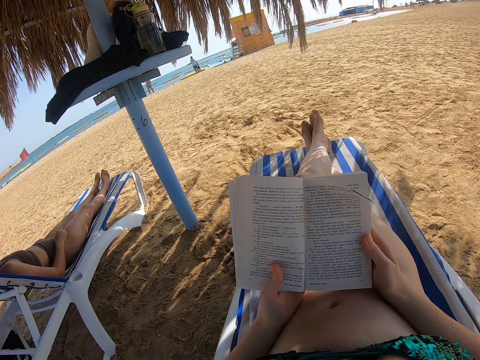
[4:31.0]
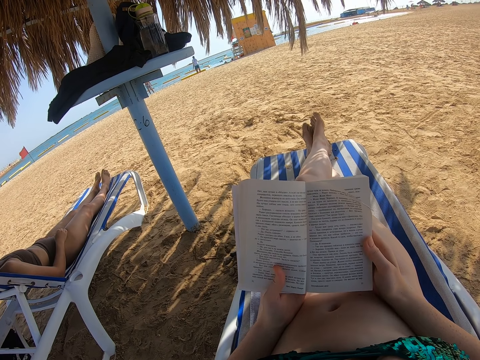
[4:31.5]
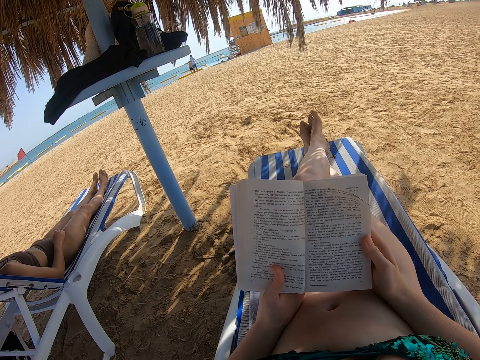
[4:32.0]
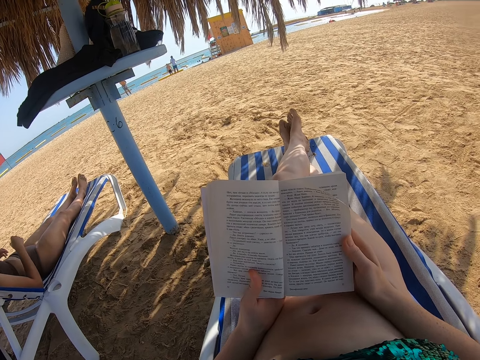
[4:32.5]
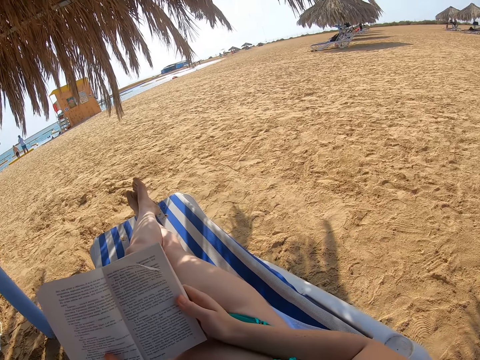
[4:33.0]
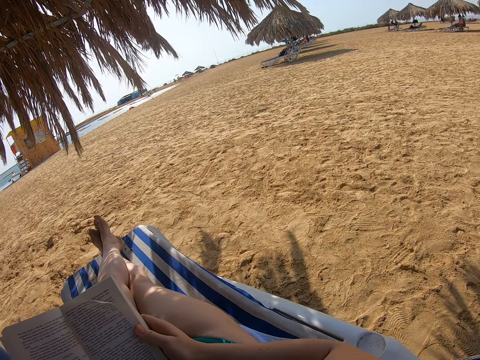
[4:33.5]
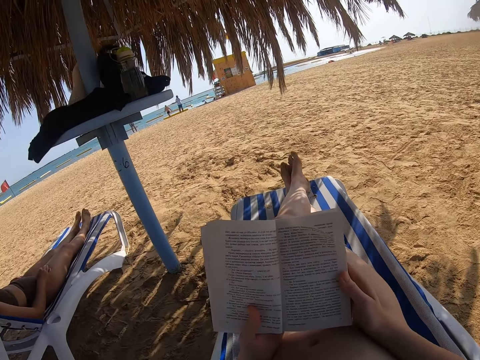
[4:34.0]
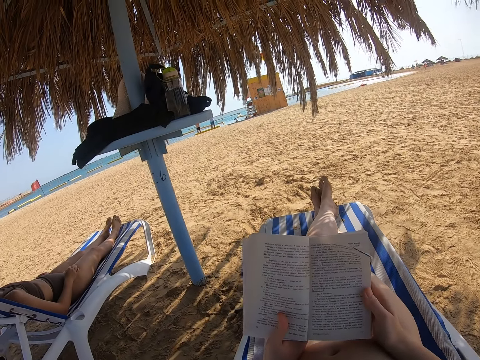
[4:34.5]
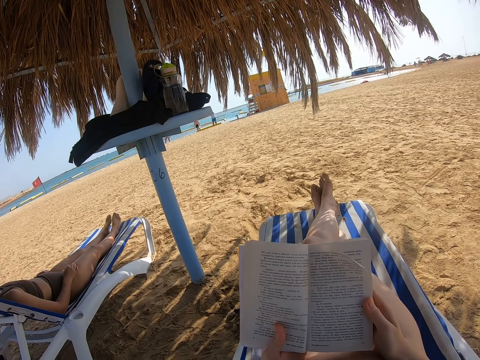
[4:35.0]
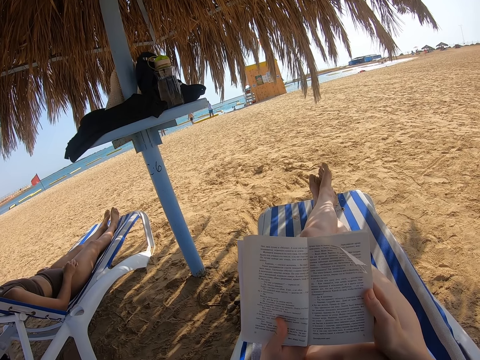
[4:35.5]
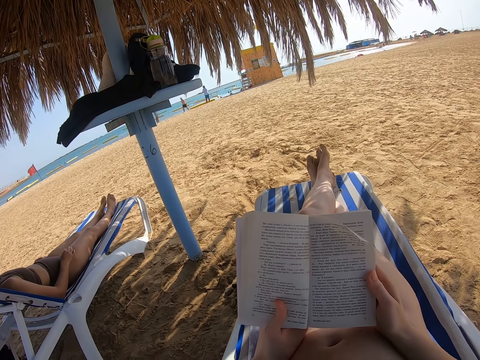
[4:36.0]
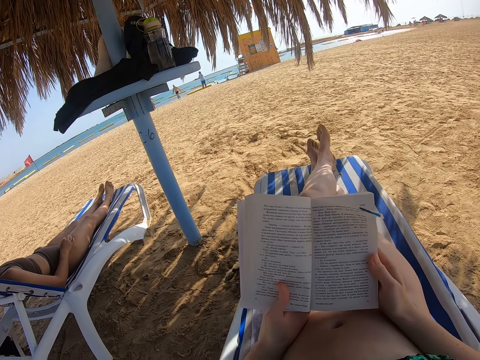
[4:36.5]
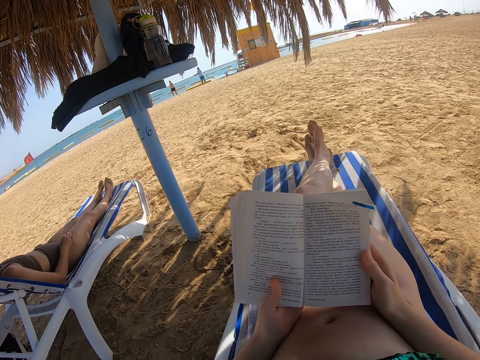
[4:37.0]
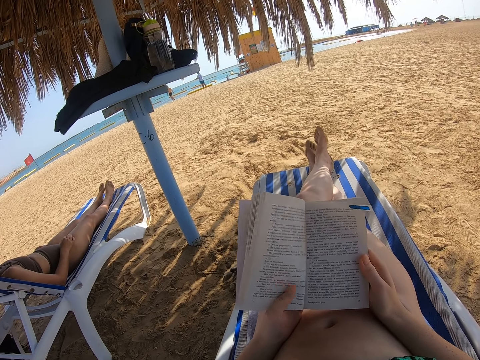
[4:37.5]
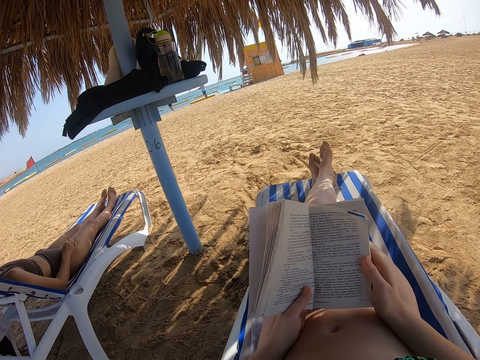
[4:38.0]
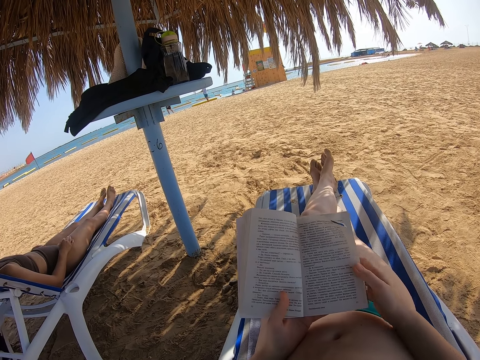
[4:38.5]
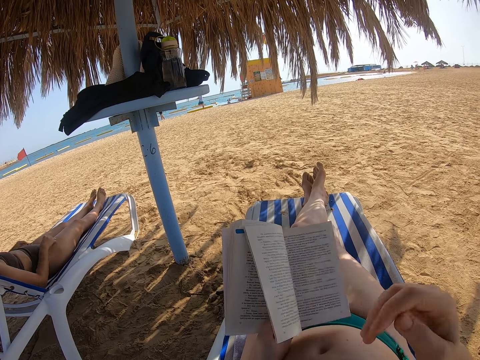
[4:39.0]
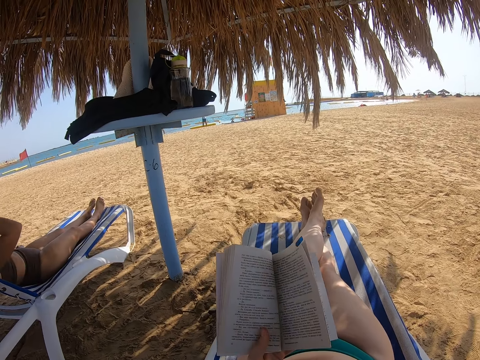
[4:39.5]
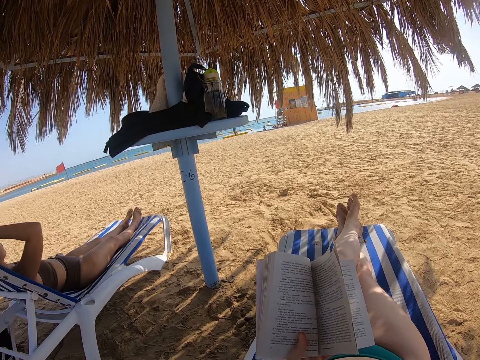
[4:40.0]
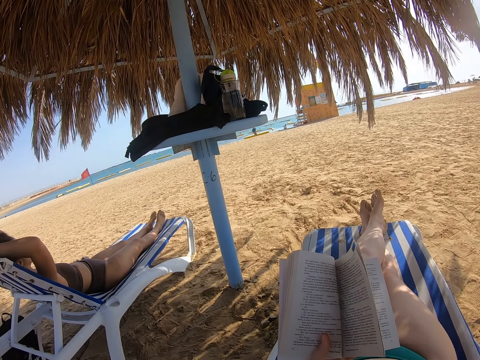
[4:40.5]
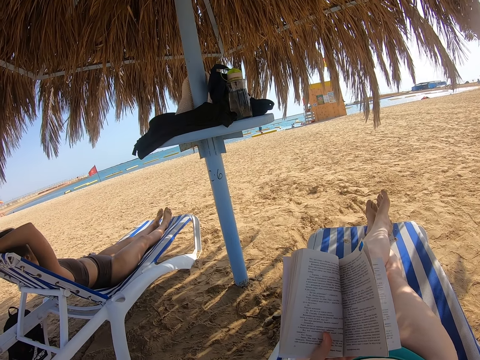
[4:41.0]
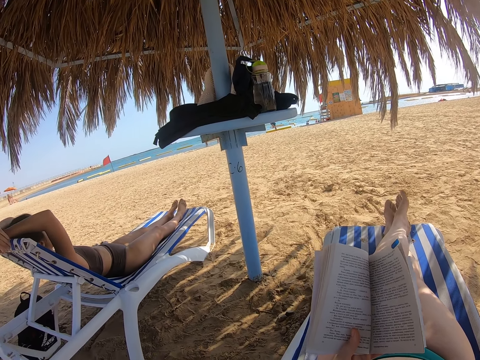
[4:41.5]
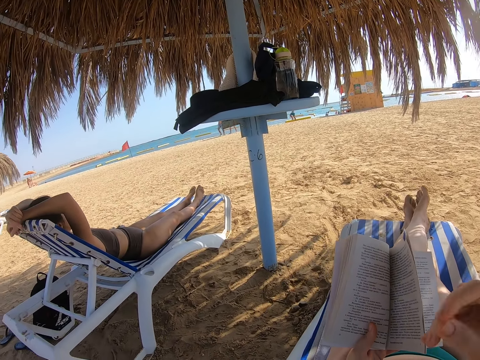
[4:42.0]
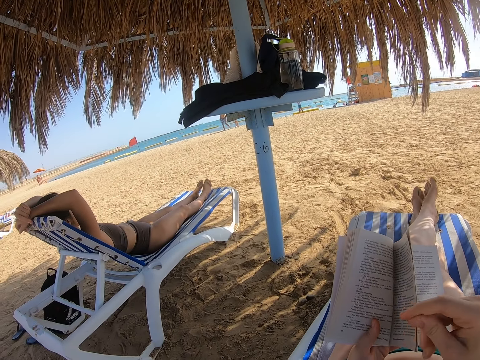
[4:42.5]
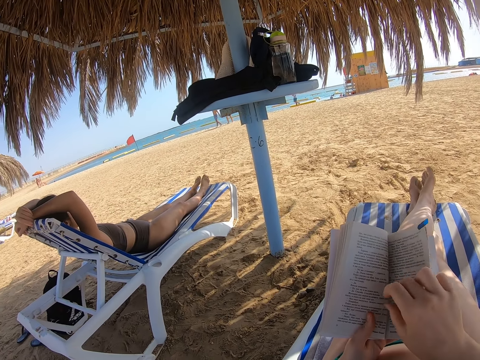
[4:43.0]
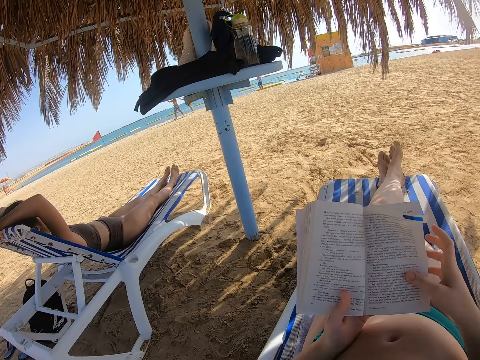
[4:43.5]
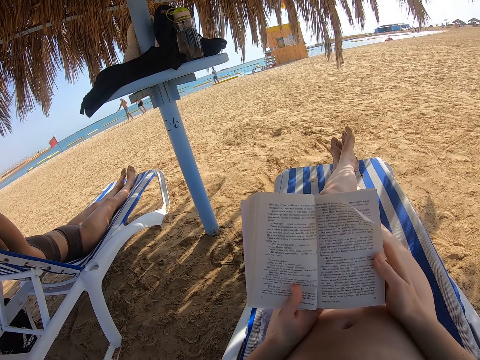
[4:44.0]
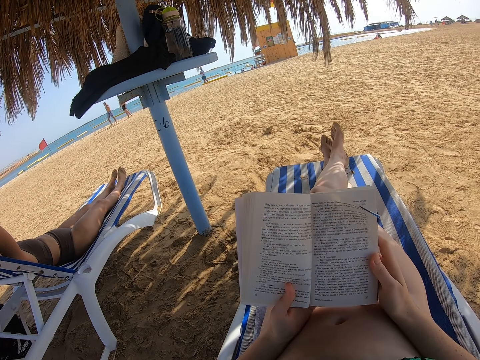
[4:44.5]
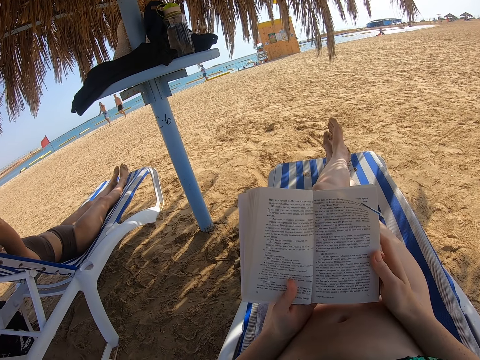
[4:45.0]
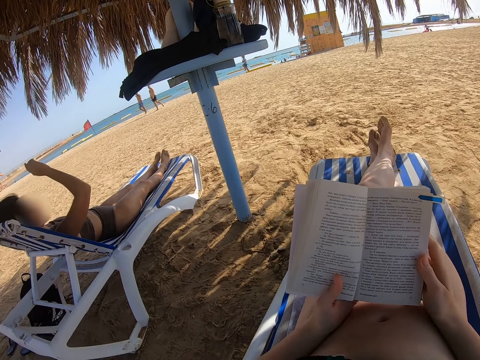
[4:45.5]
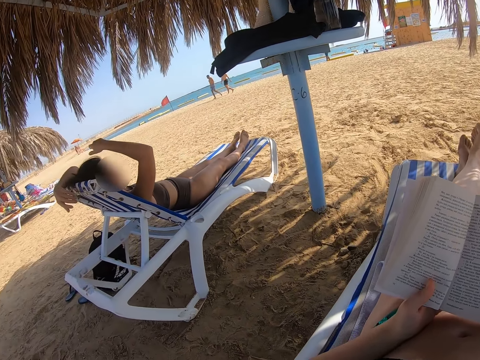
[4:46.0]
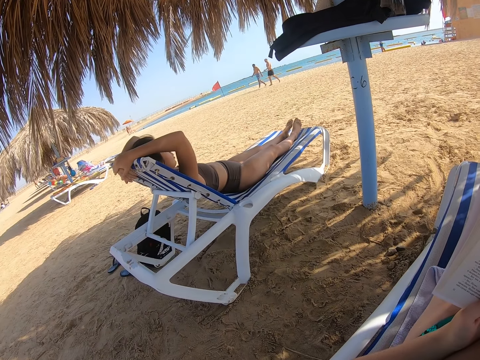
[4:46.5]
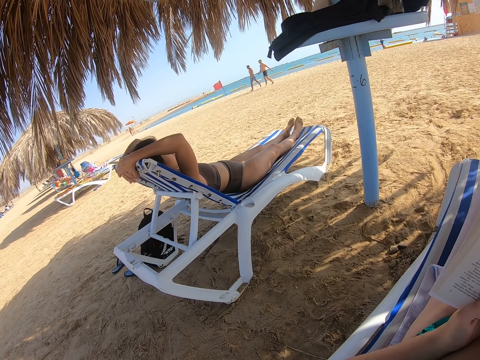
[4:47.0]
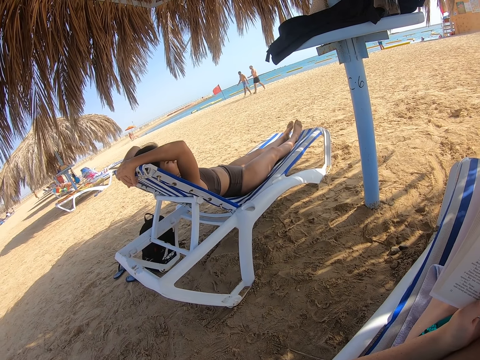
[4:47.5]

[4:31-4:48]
The camera wearer turns around the beach. They scratch the face. A lady places hands on the seat. The camera wearer raises the right hand towards something. They hold the book with both hands. They withdraw the right hand from something. They read the book. Another lady moves the hands. The camera wearer interacts with the other lady.

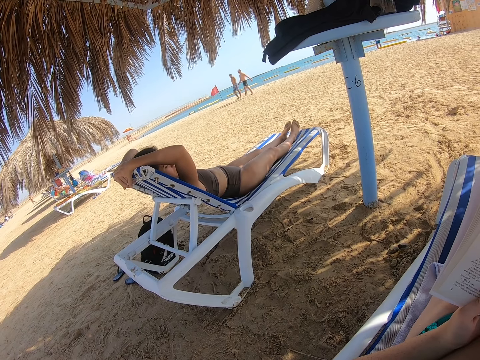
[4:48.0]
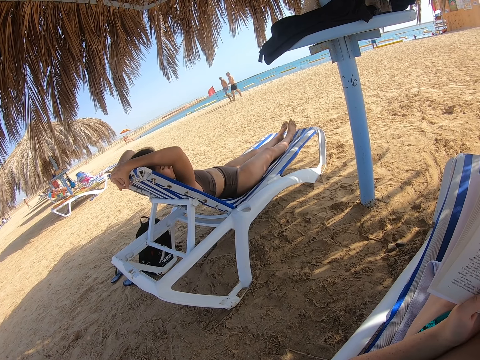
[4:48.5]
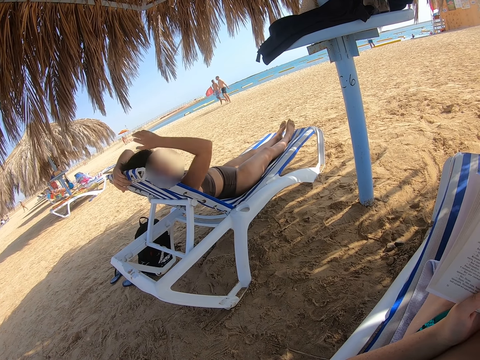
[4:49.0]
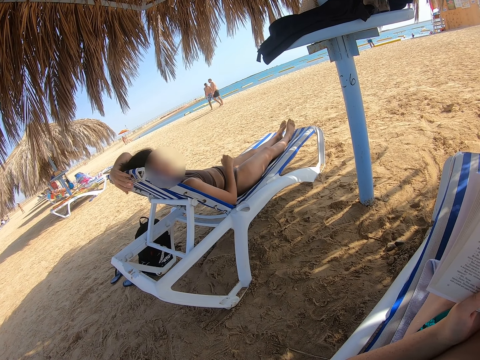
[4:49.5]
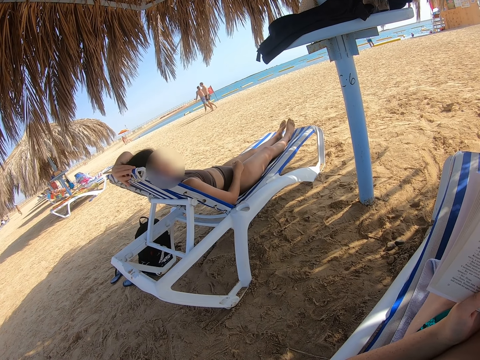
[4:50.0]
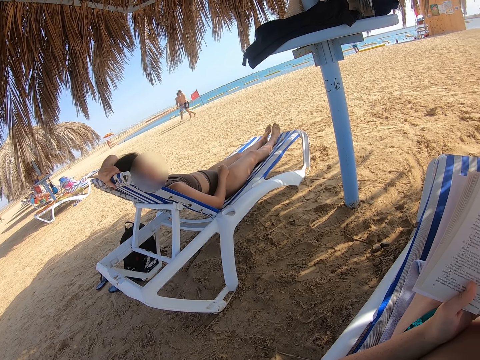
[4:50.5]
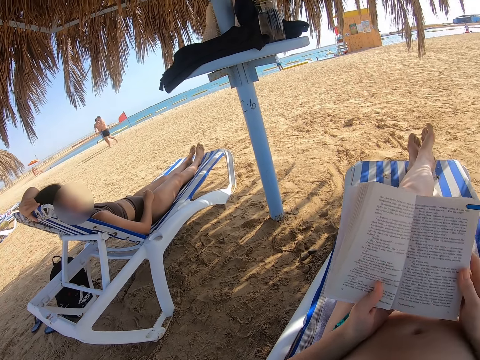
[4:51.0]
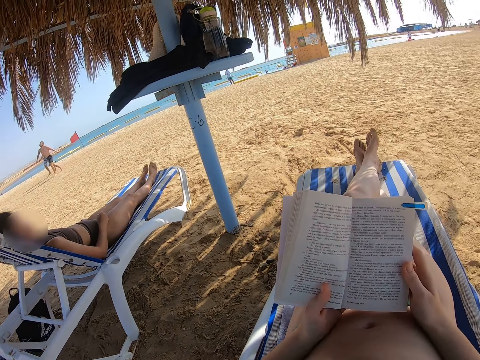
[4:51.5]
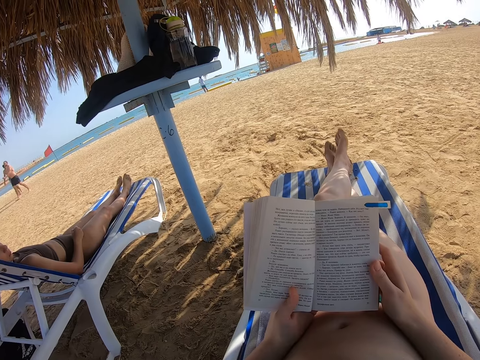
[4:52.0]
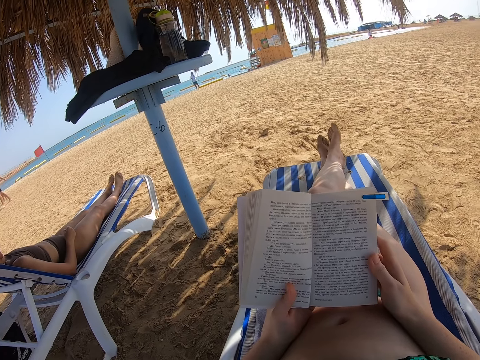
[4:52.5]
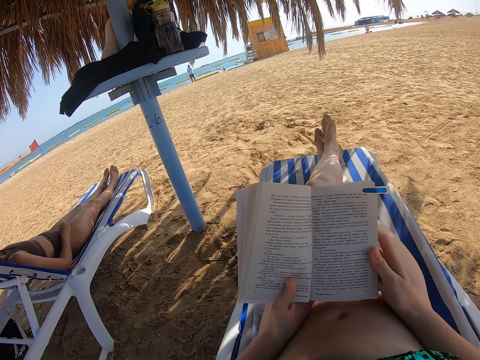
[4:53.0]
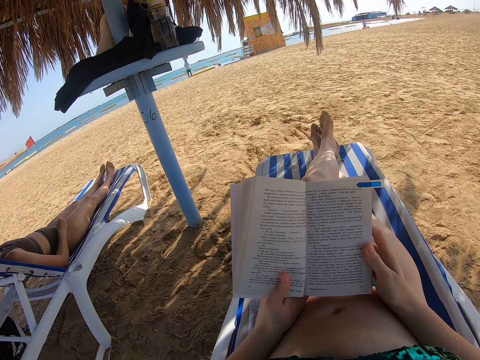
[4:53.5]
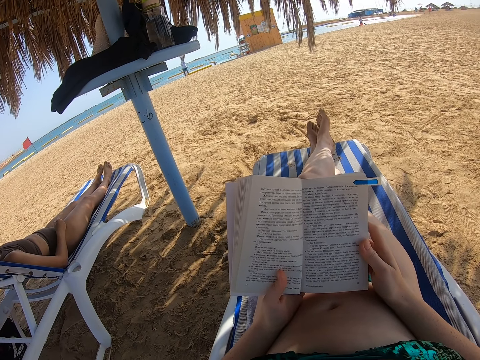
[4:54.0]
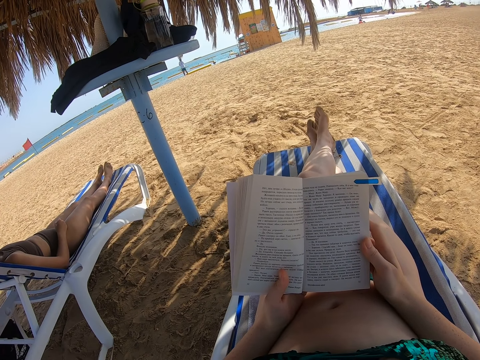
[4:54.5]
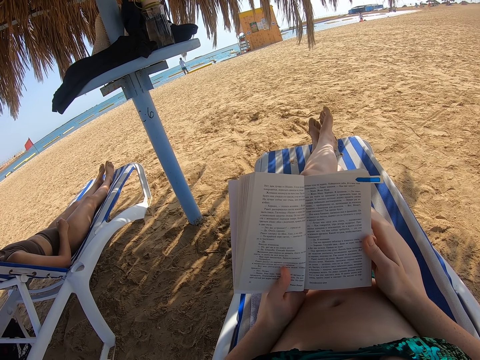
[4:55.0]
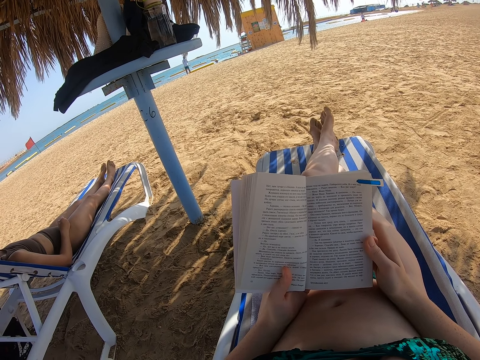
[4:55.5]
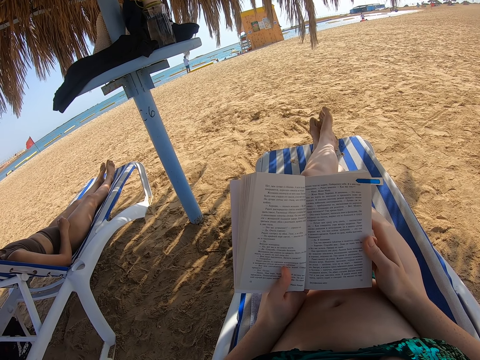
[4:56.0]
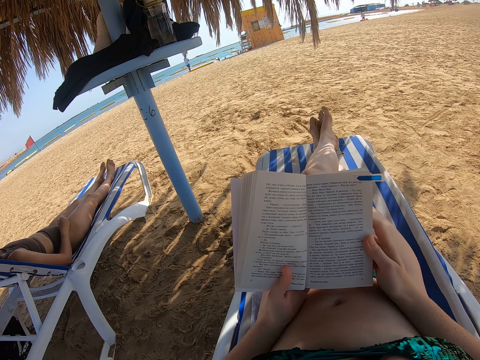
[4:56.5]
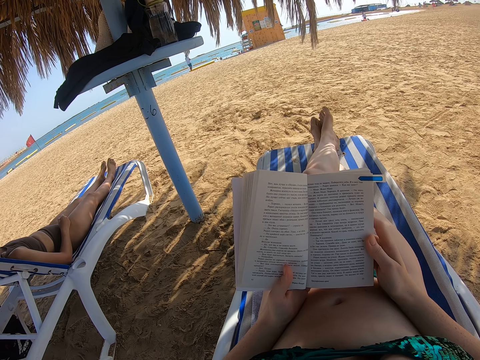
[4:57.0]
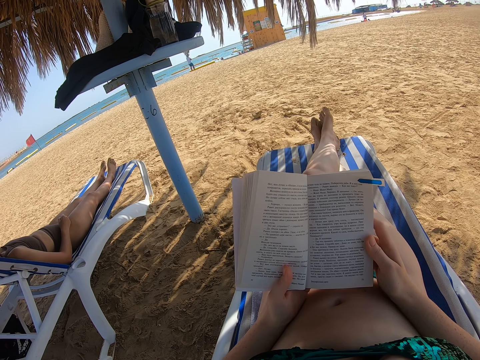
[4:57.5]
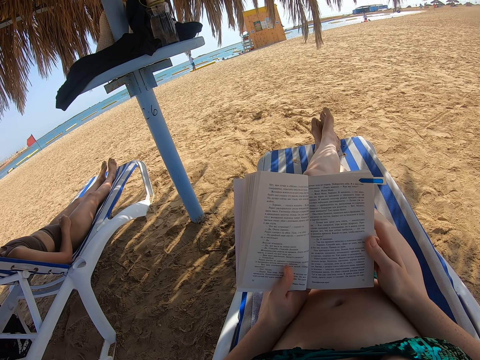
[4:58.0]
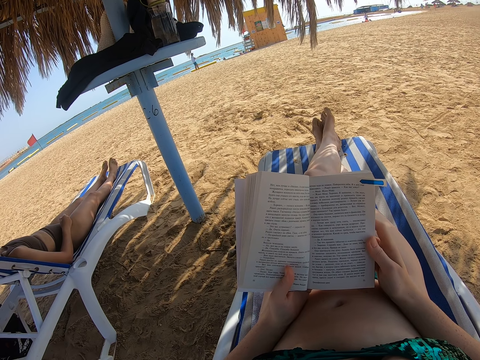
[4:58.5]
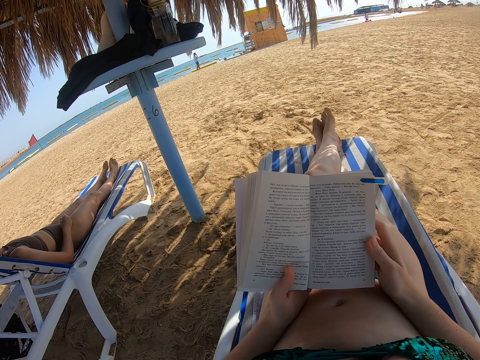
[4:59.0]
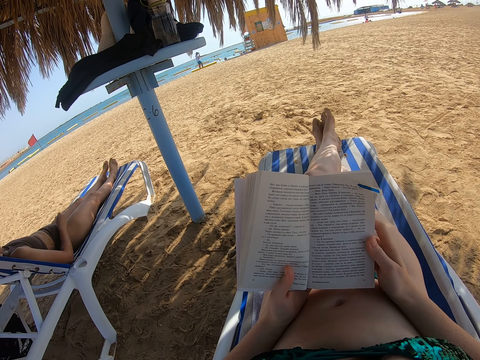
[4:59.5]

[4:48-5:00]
The lady lowers the hand. The camera wearer looks towards the lady. The lady places the right hand on the lap. The camera wearer reads the book.
